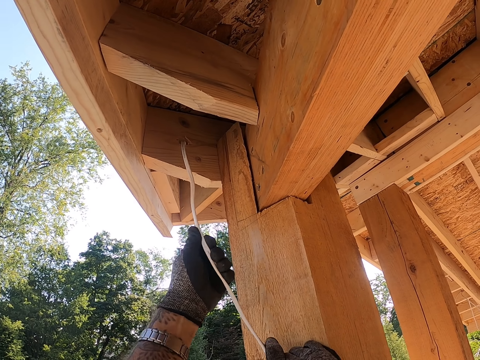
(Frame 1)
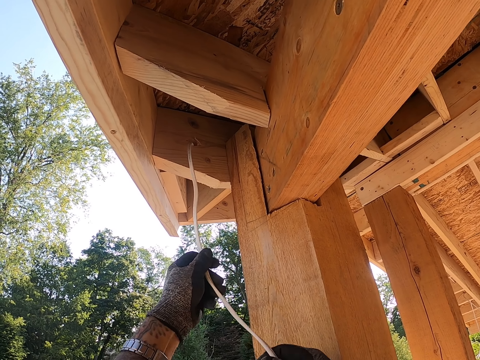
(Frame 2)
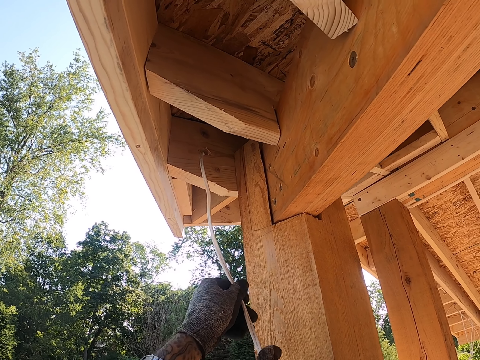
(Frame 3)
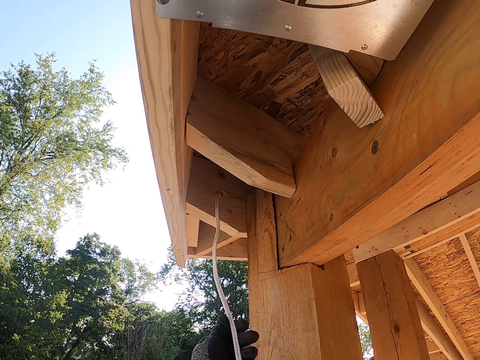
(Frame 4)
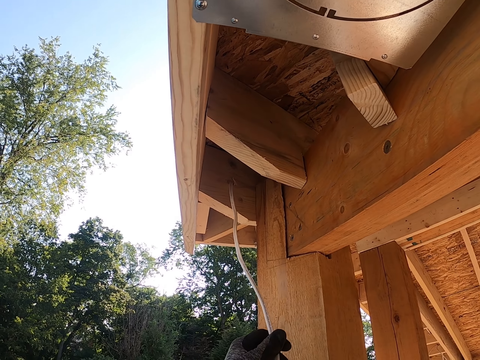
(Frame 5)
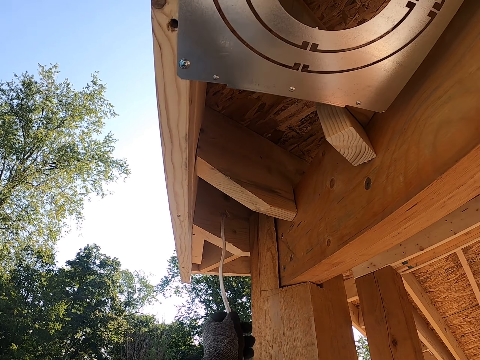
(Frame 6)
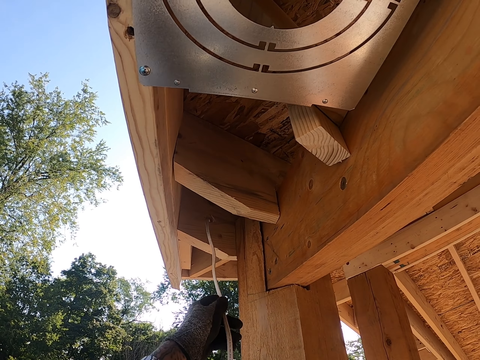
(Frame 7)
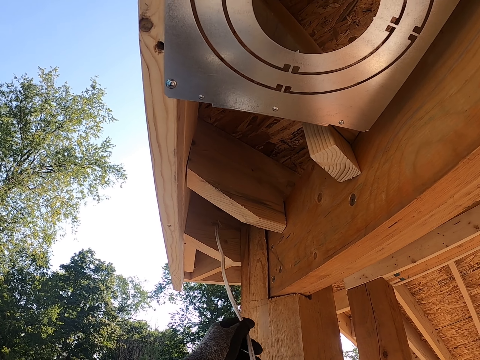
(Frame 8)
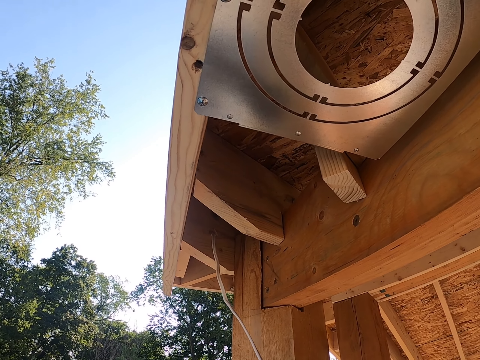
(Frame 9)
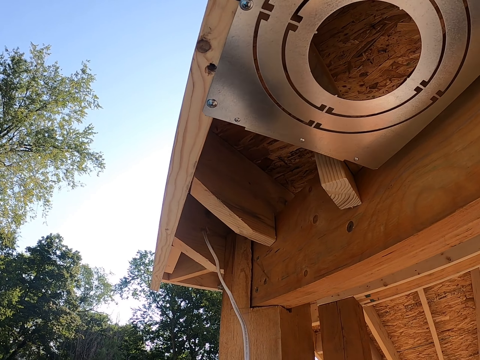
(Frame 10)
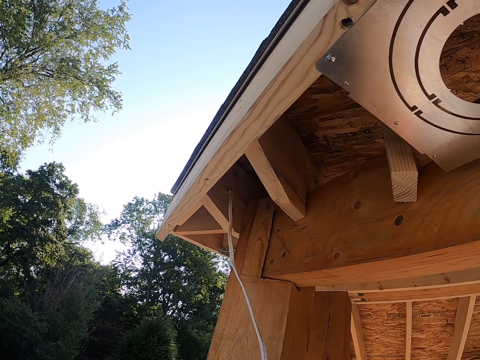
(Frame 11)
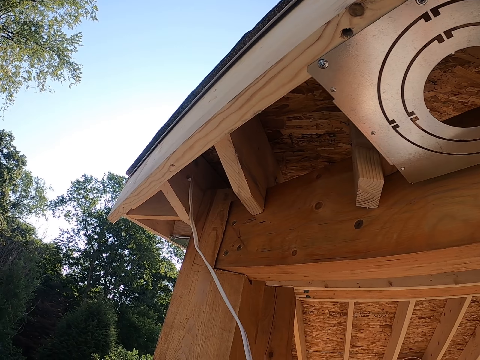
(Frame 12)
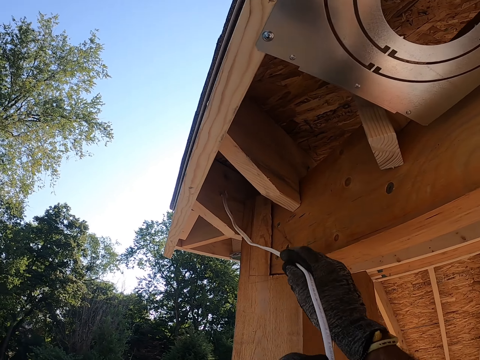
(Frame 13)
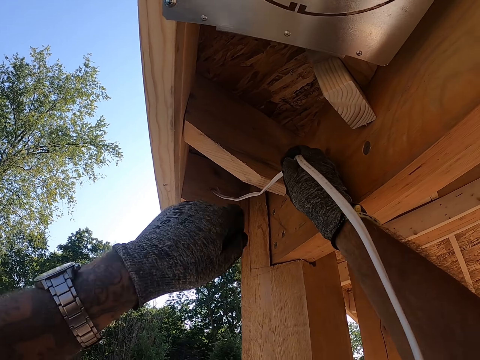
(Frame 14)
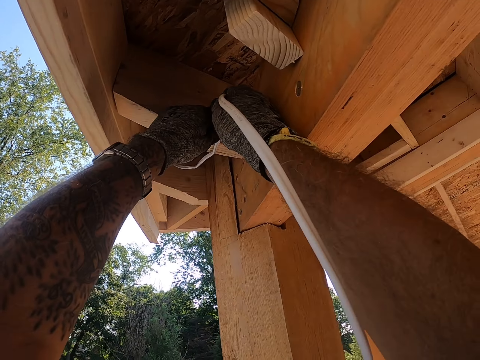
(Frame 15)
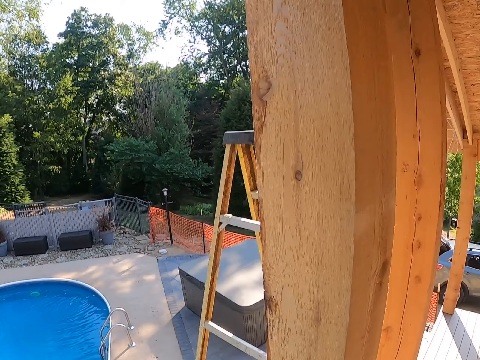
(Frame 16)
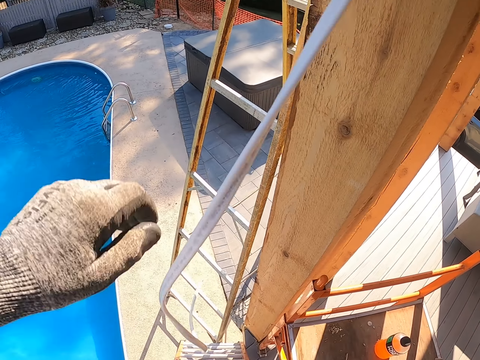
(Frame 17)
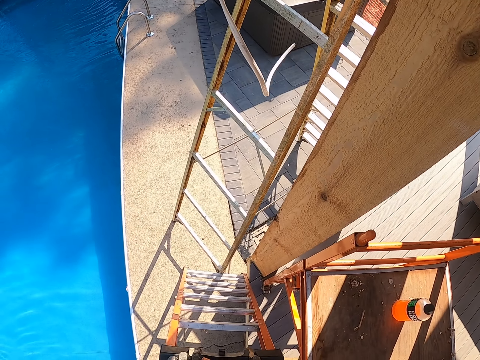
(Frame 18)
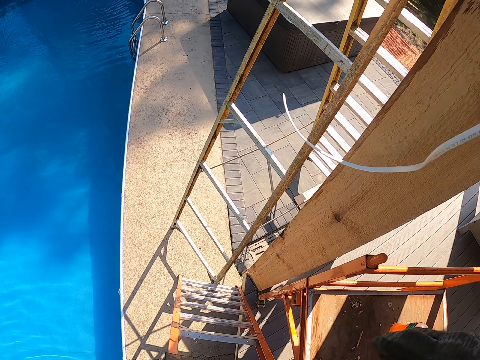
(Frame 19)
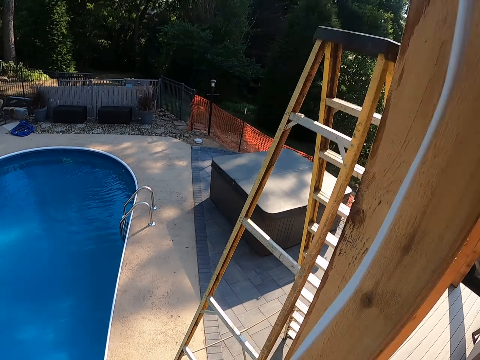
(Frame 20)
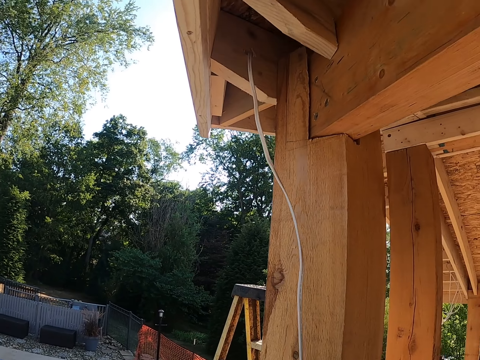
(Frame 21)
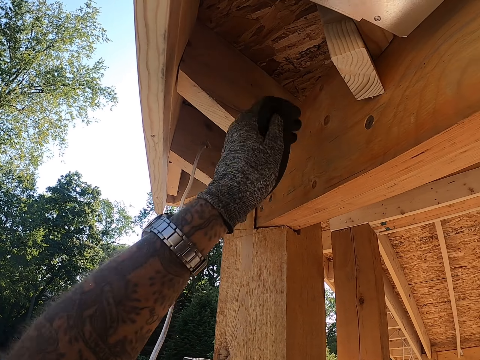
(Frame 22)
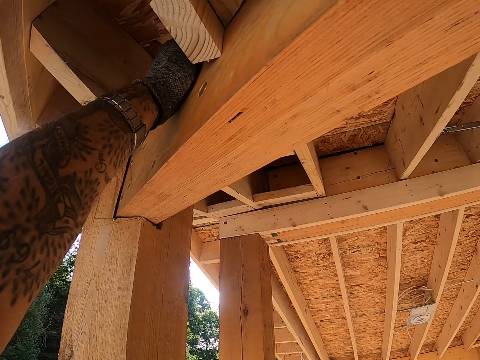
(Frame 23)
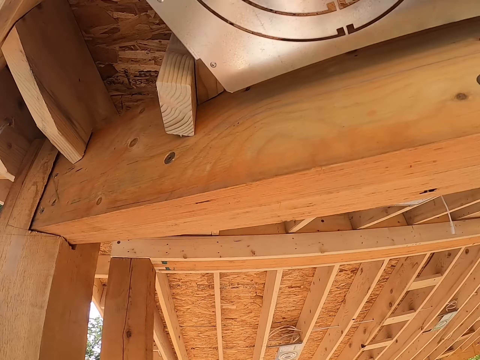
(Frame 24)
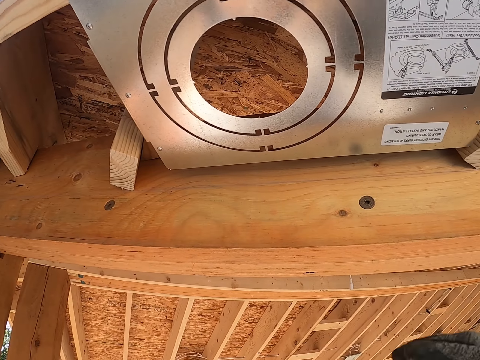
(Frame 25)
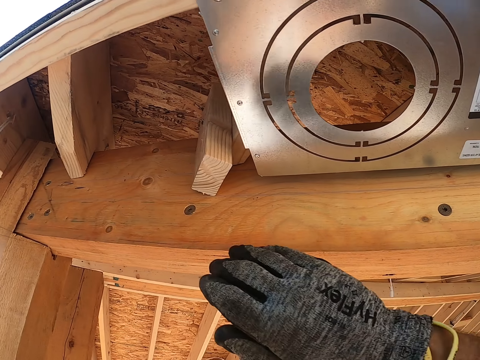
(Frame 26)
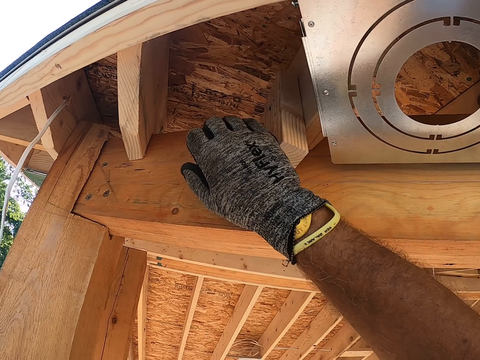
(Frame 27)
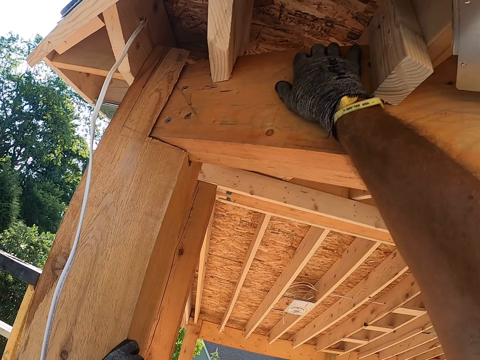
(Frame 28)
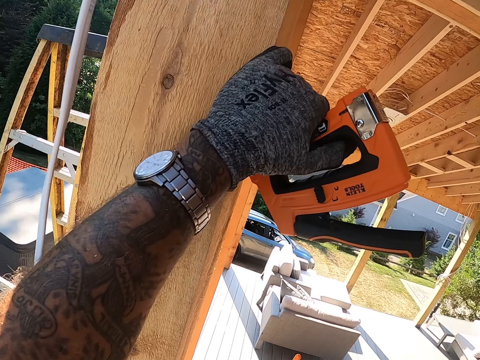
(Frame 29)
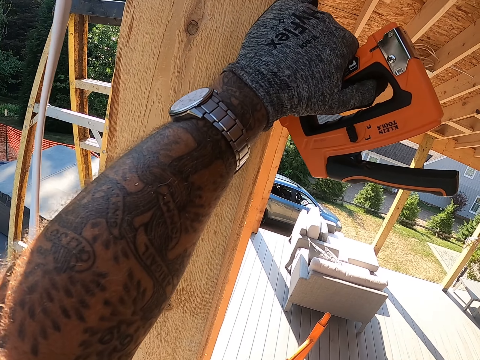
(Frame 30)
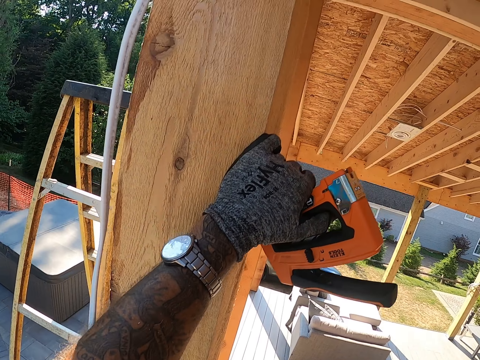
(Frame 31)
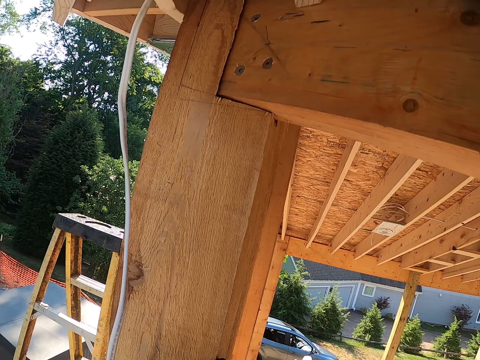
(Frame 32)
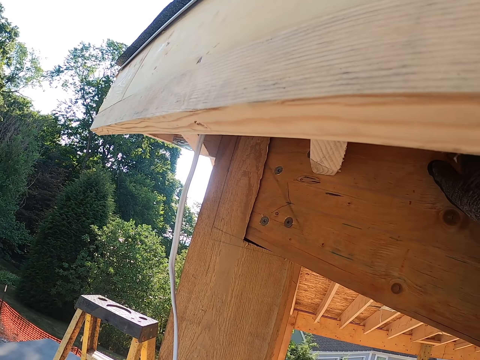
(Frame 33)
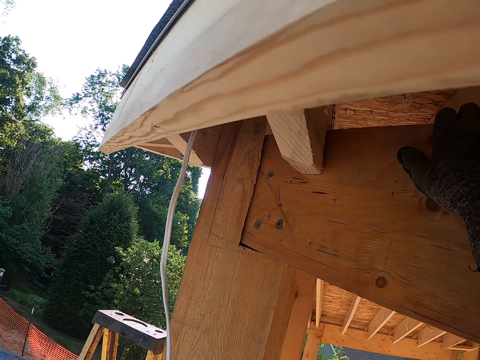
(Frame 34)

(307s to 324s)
The camera wearer places the cable on the wood. They look around. They touch the wood. They touch the wood with their right hand. They stare around.

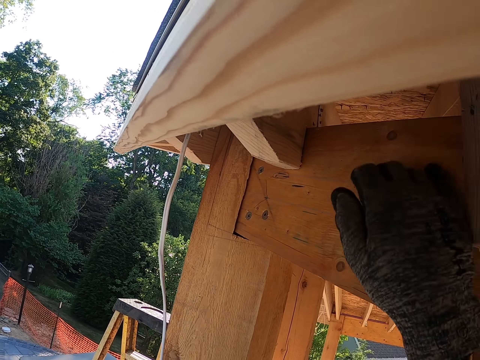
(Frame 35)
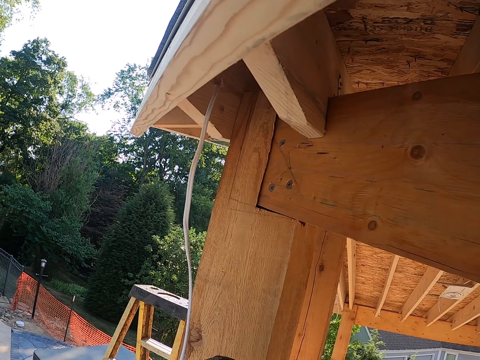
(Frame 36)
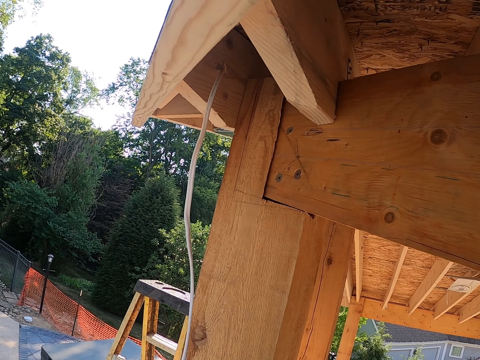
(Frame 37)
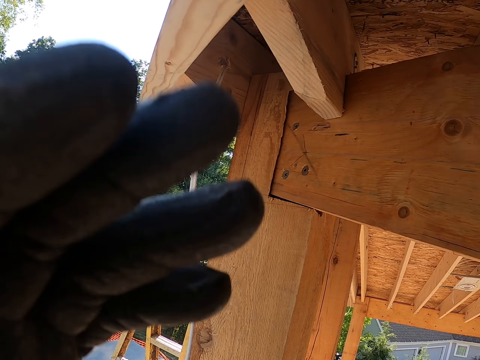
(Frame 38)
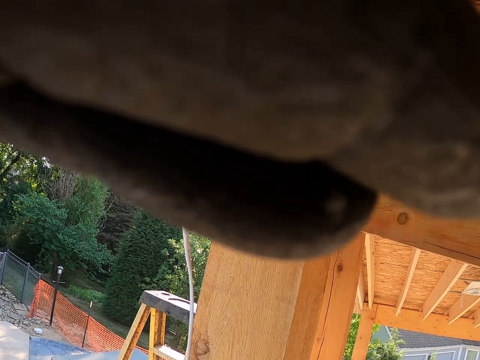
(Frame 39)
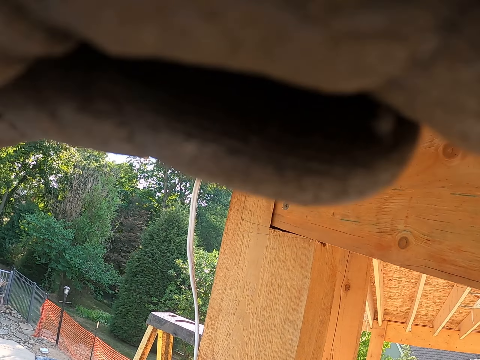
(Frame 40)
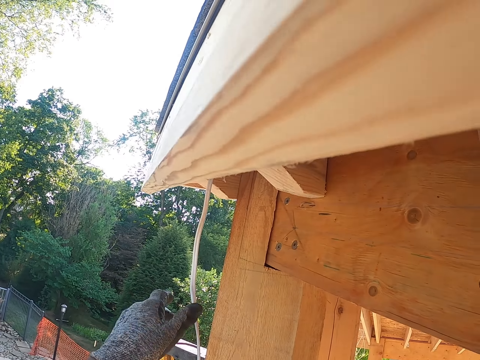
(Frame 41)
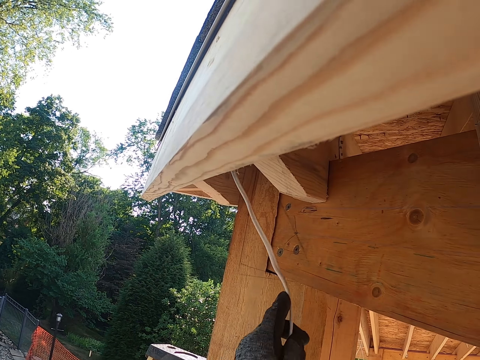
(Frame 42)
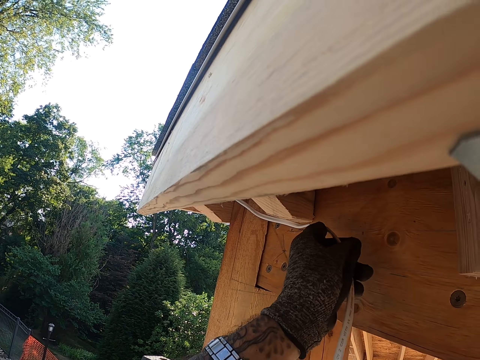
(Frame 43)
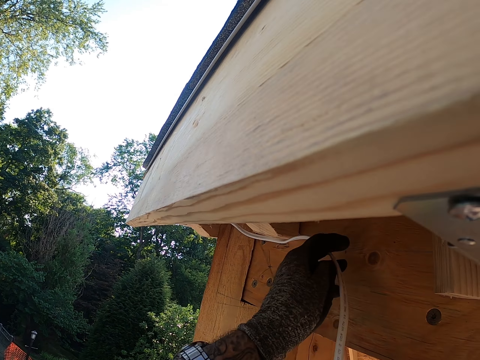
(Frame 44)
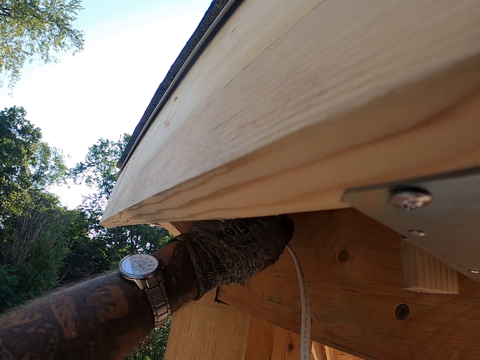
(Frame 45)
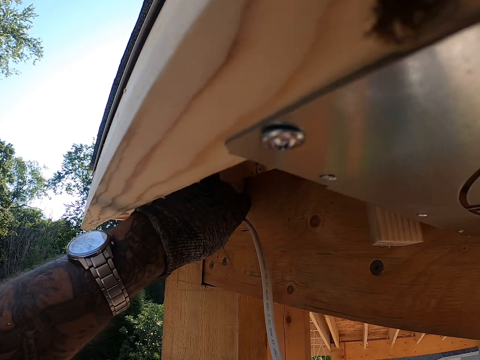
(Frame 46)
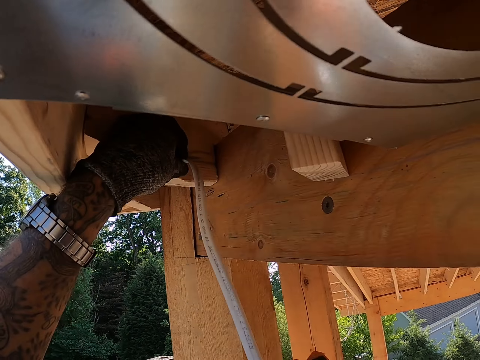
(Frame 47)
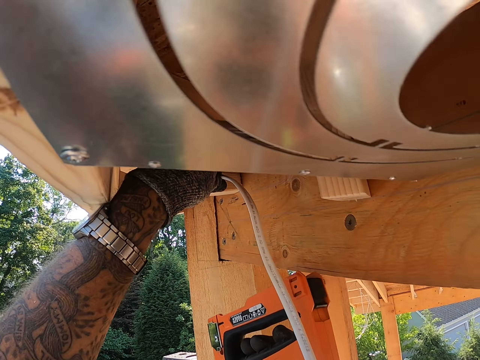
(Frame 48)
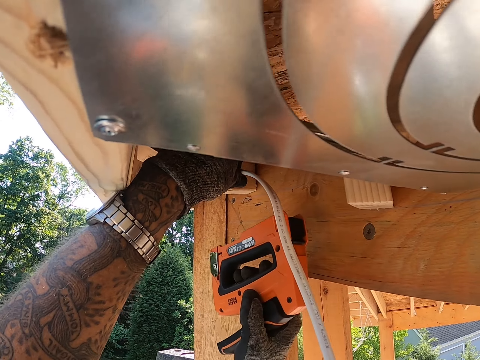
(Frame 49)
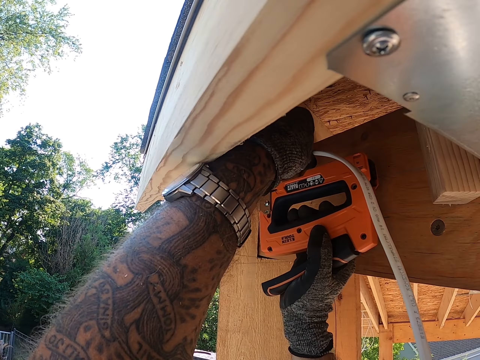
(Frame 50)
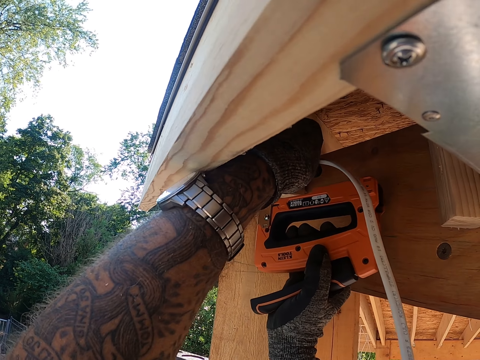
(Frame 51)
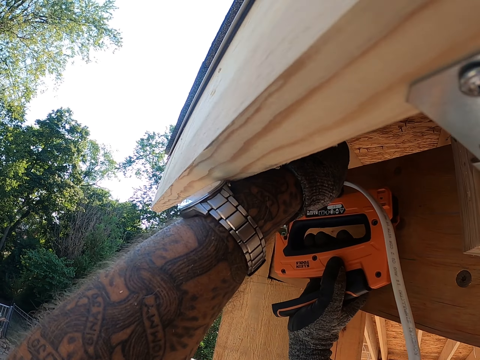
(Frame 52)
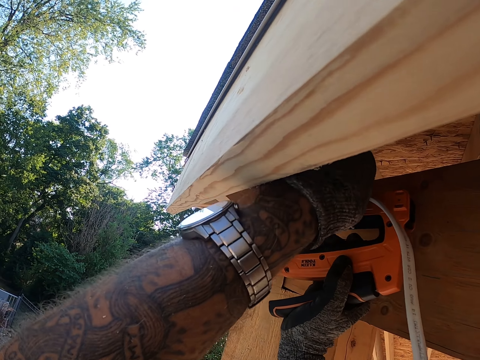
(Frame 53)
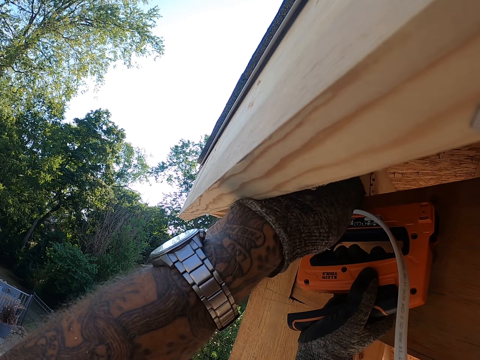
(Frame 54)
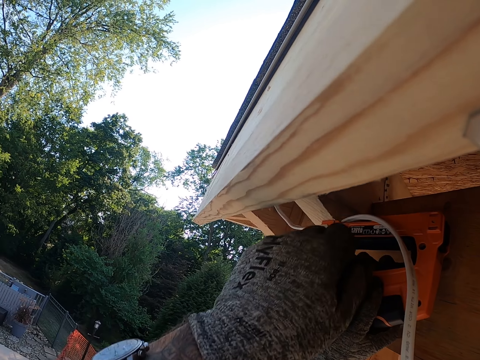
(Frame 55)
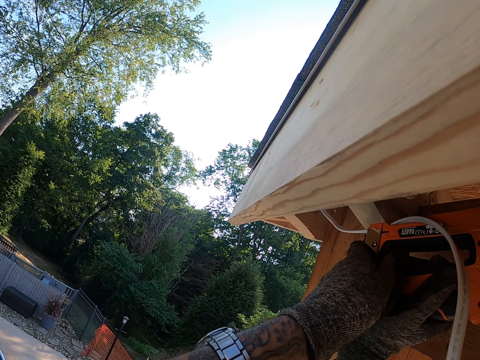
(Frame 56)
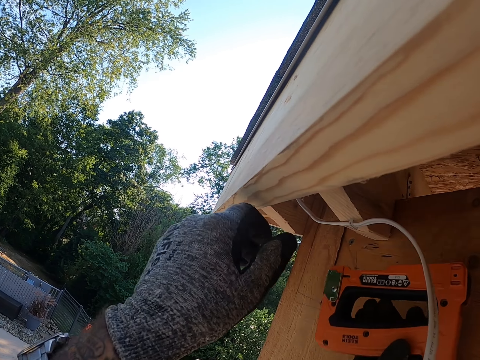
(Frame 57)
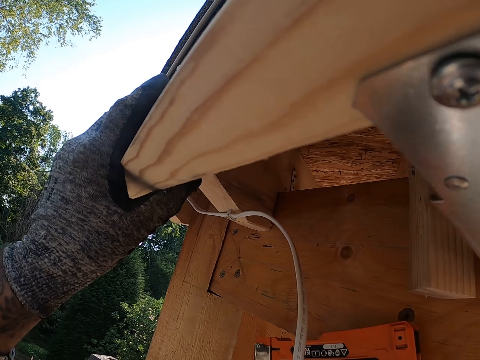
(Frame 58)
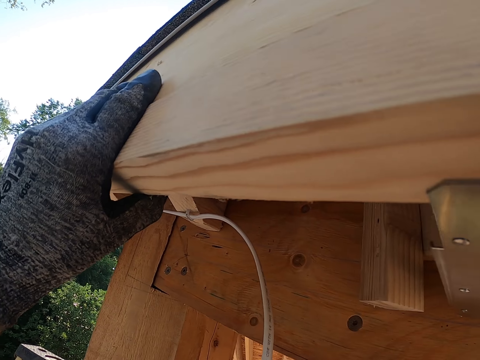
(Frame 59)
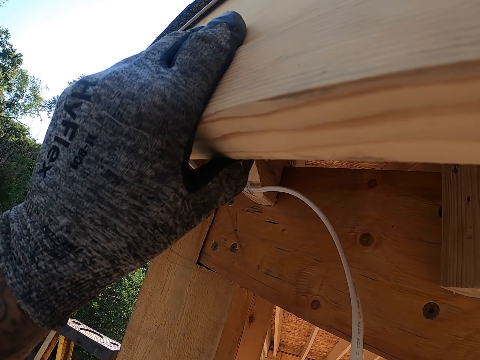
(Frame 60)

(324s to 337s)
The camera wearer moves the hand from the wood. They stare around. They hold the wood. They rub the face. They hold the cable. They adjust the cable. They place the cable on the wood. They pin the cable on the wood. They stare around.
